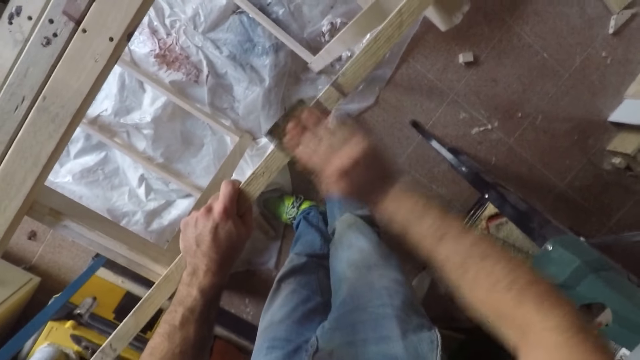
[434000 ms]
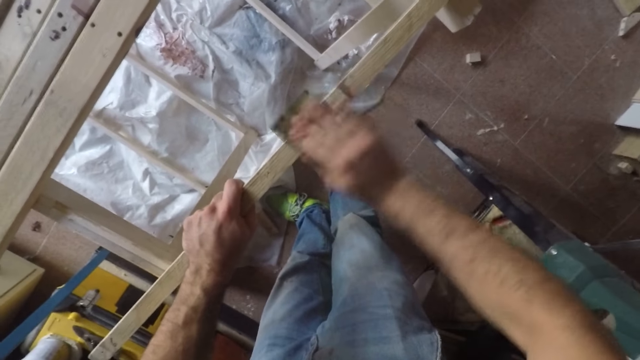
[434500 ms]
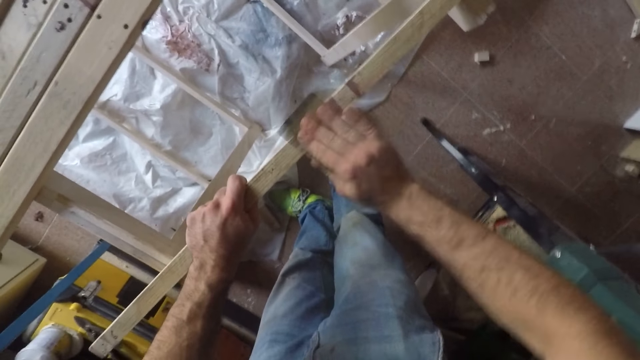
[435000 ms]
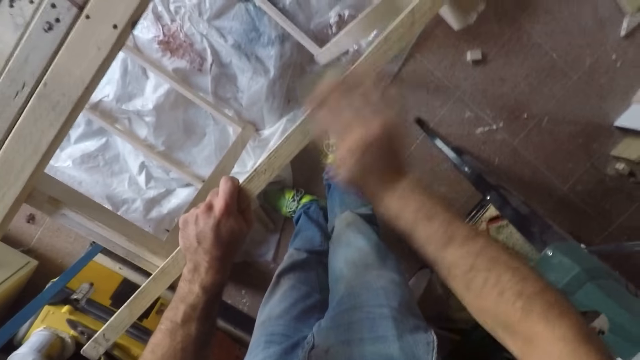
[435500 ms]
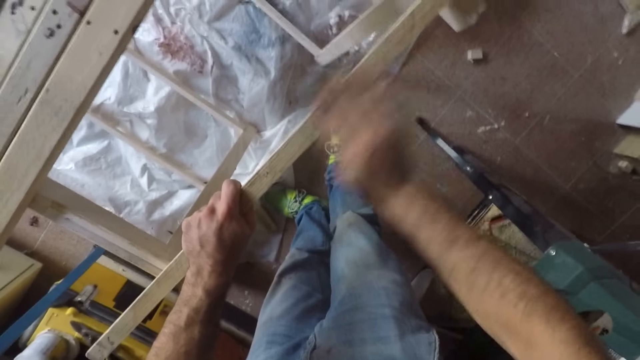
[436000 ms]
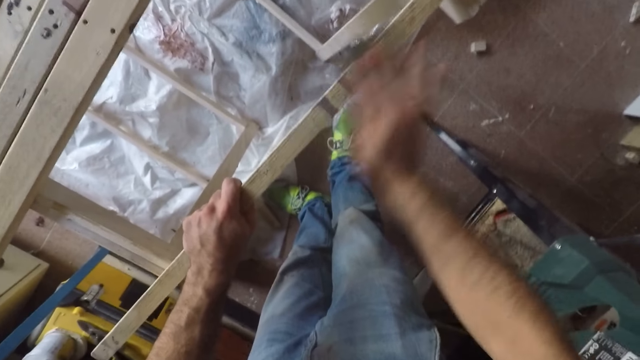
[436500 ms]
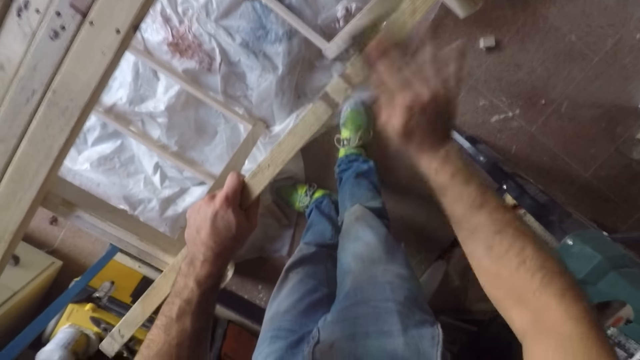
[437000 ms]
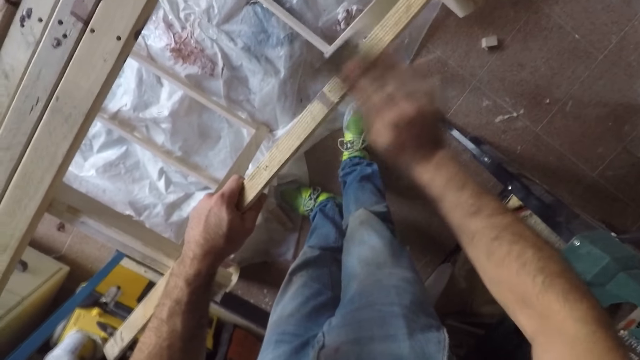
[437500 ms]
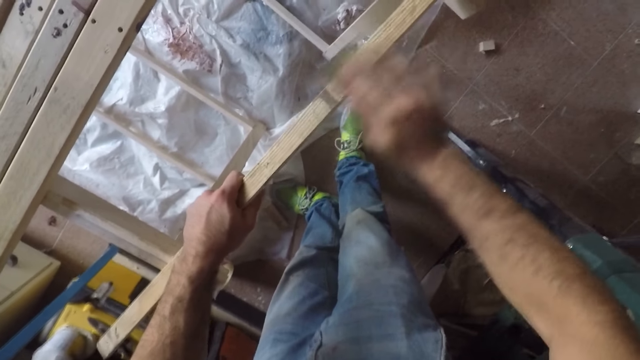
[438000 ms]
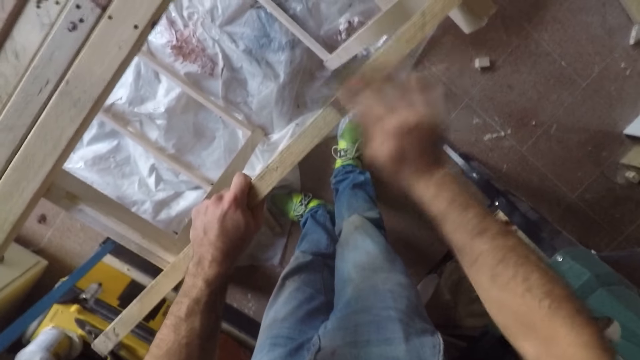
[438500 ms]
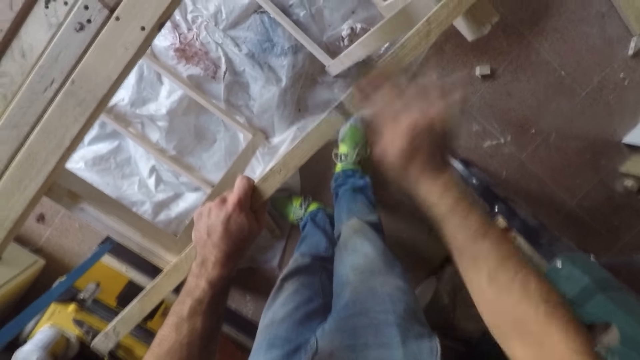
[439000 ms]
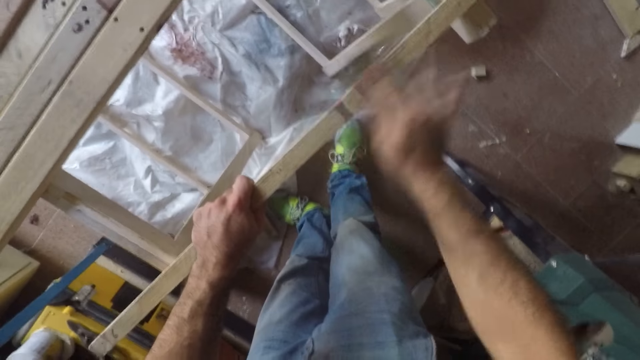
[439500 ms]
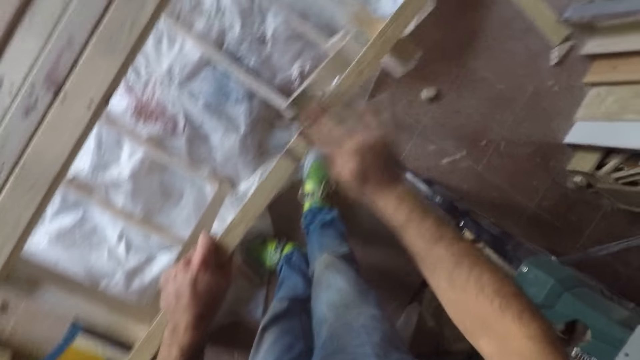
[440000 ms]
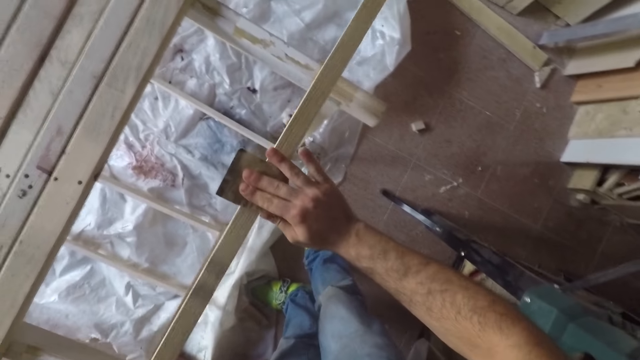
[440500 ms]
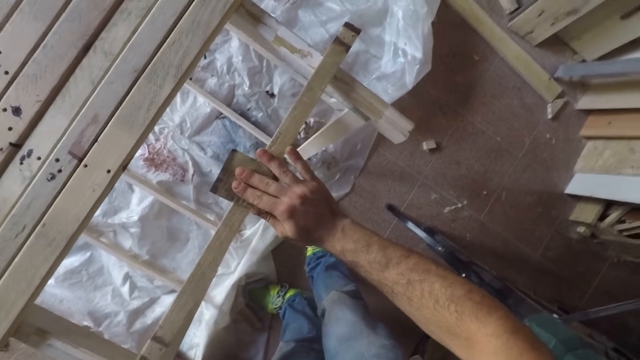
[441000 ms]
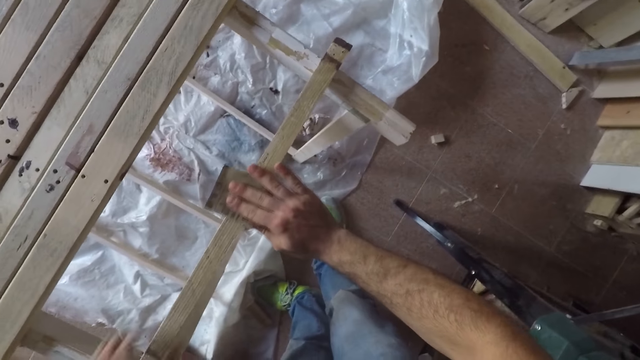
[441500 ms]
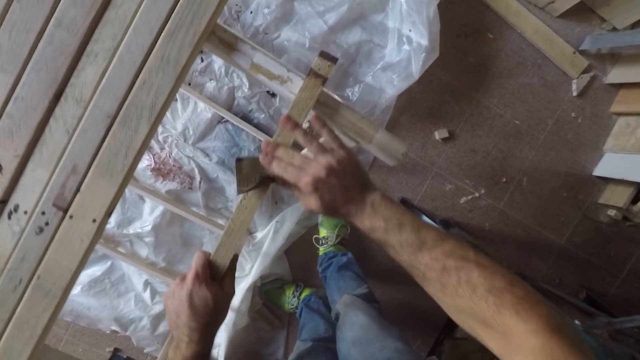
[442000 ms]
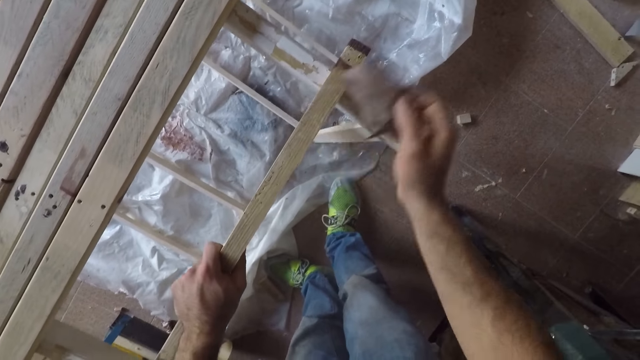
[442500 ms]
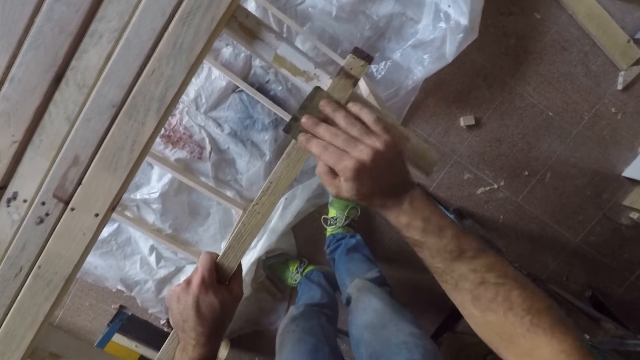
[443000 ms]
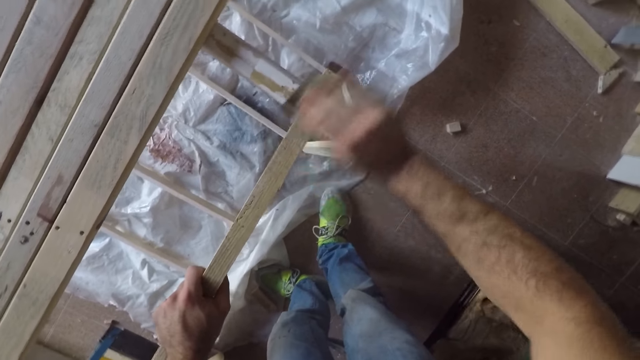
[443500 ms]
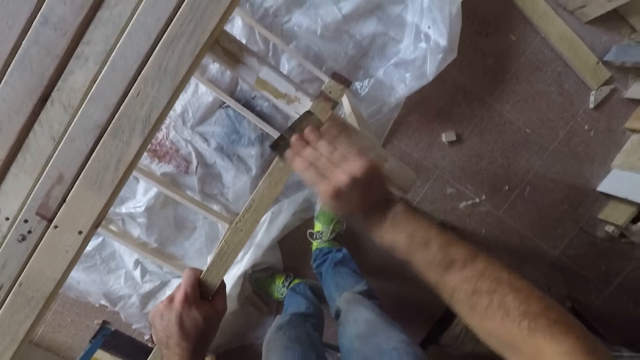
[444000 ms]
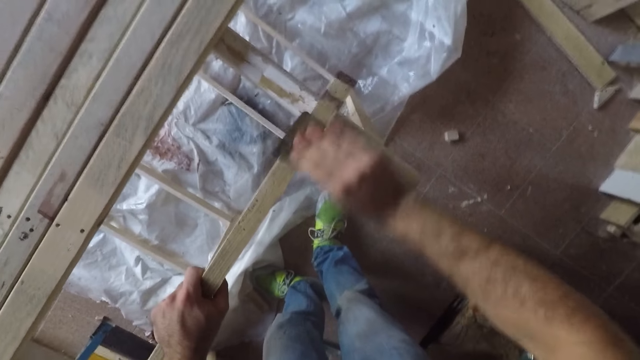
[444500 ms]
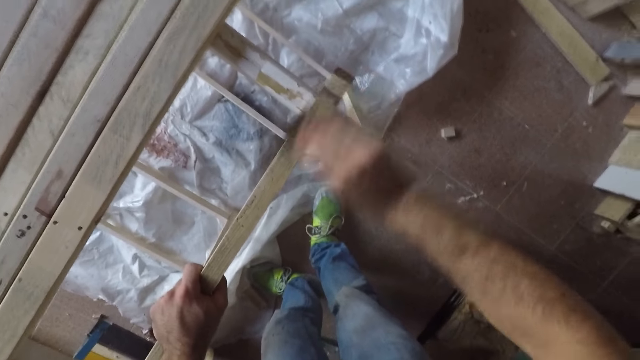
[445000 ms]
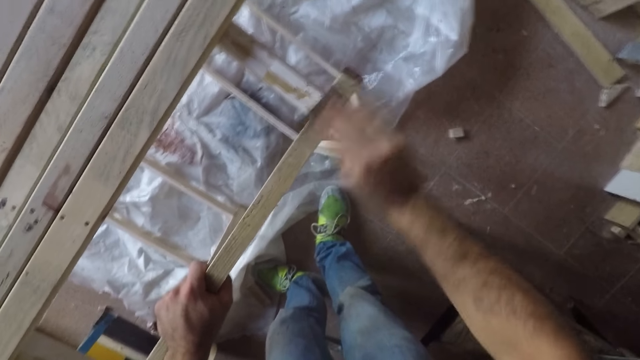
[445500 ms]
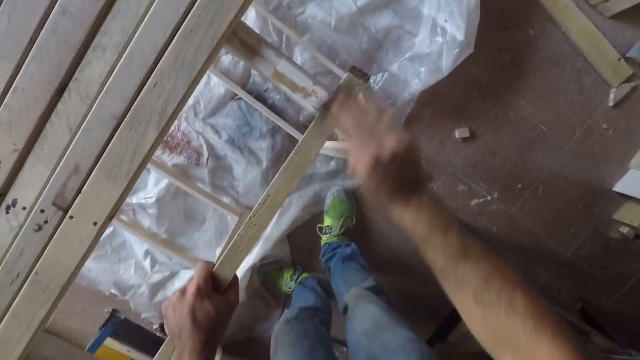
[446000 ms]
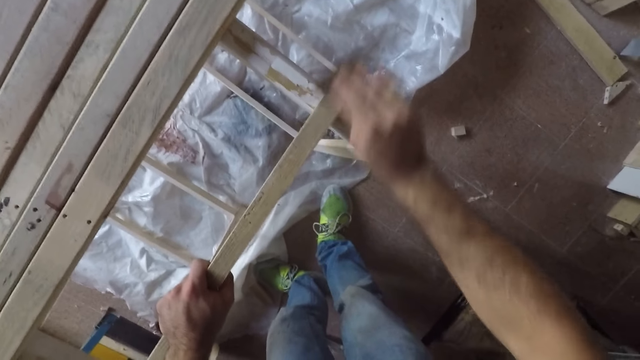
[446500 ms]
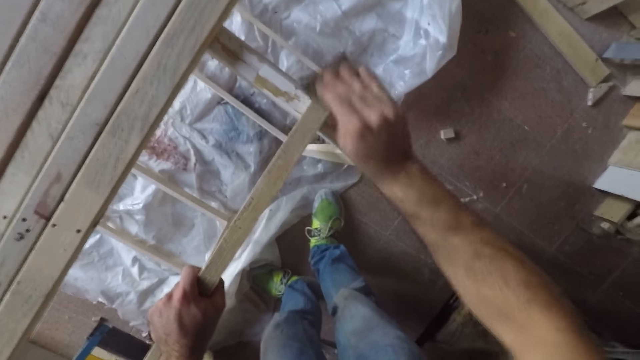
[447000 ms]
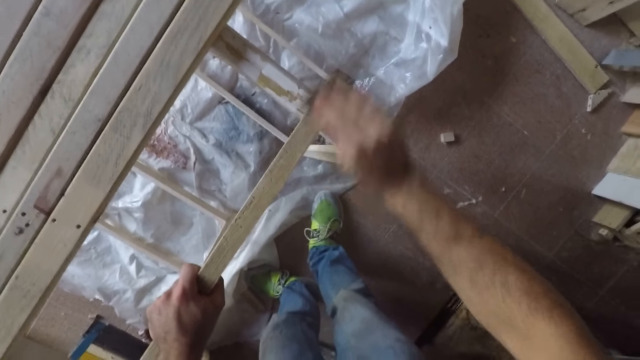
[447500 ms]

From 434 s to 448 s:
The camera wearer lifts up the wood. He moves the long wooden stick to the left with his left hand. He places the wood on the table and pulls the wood backwards. He moves his hand forward, holds the wood and raises his hand. He places the sandpaper on the wood. He files the long wooden stick with the sandpaper.

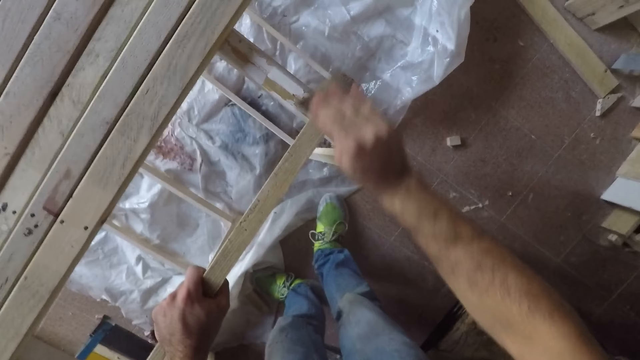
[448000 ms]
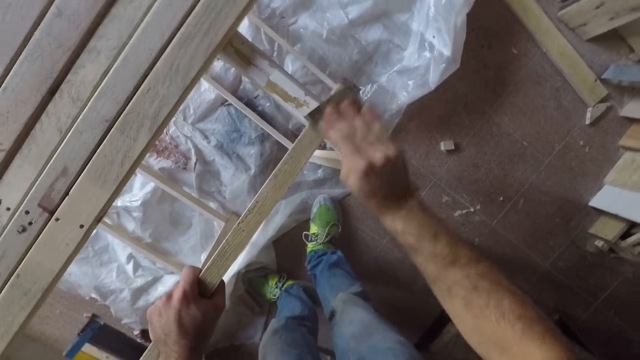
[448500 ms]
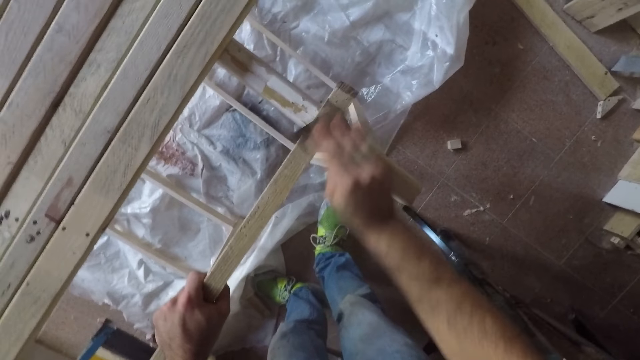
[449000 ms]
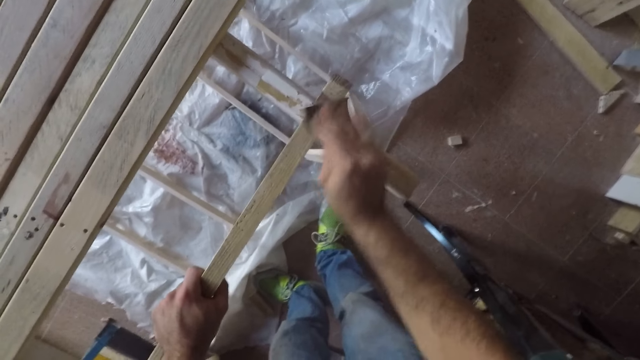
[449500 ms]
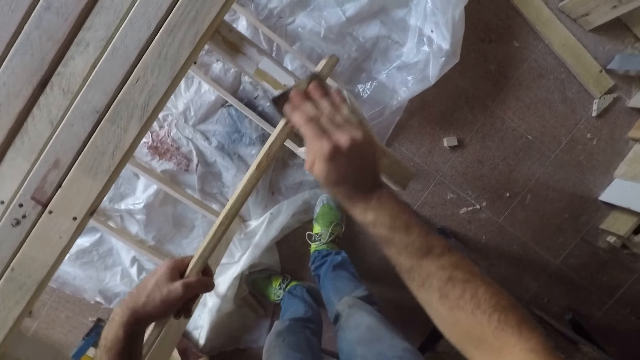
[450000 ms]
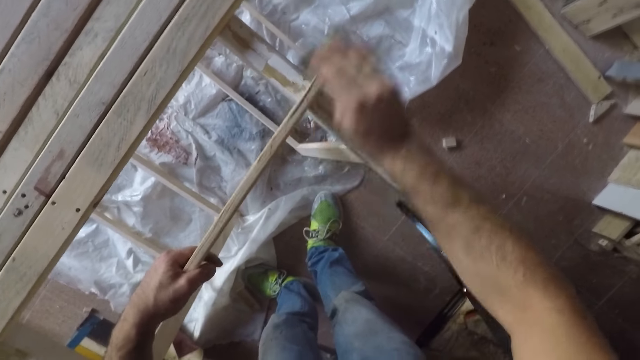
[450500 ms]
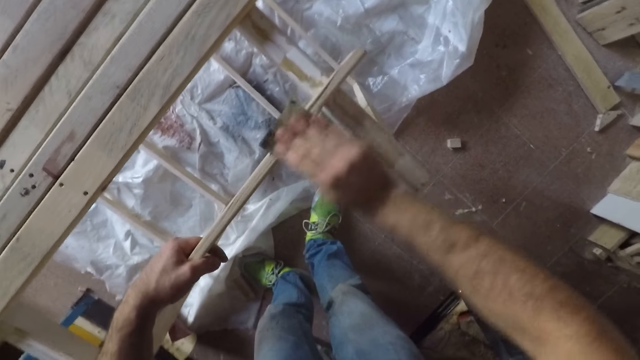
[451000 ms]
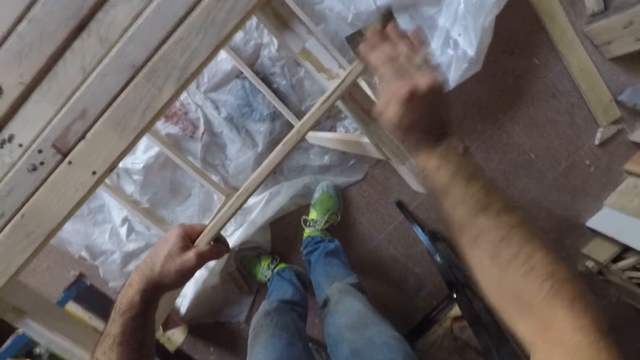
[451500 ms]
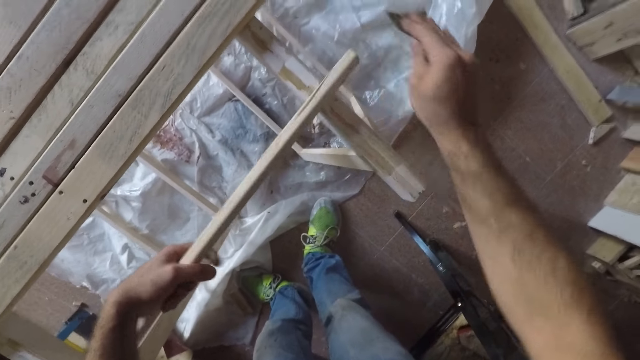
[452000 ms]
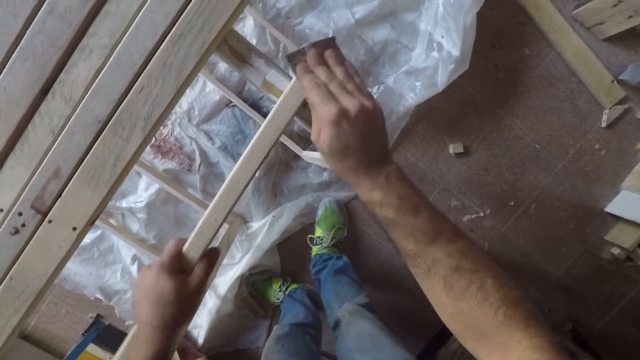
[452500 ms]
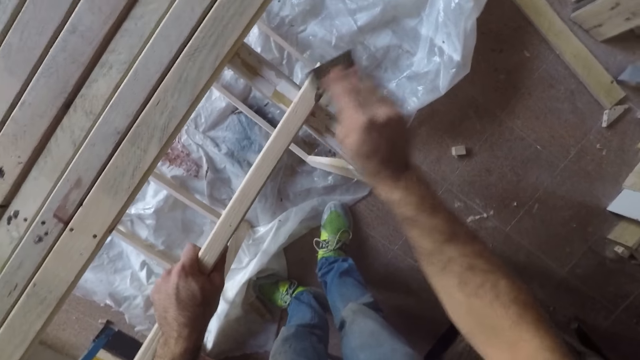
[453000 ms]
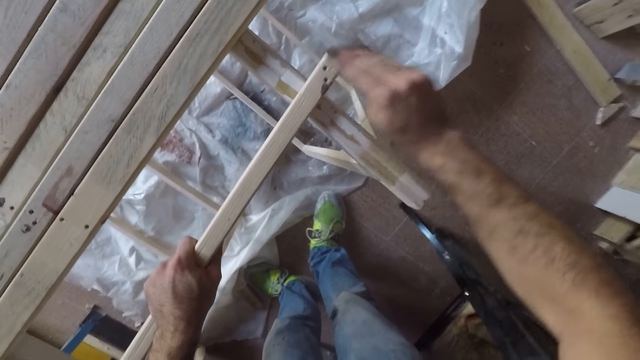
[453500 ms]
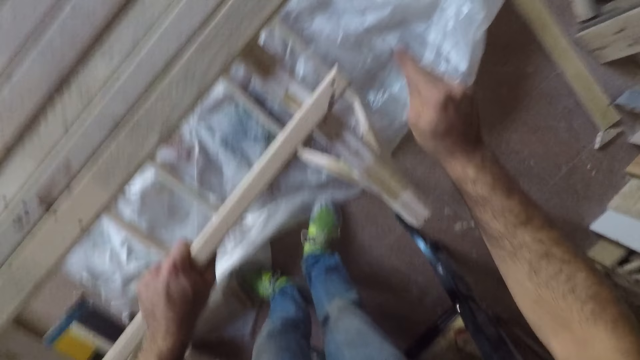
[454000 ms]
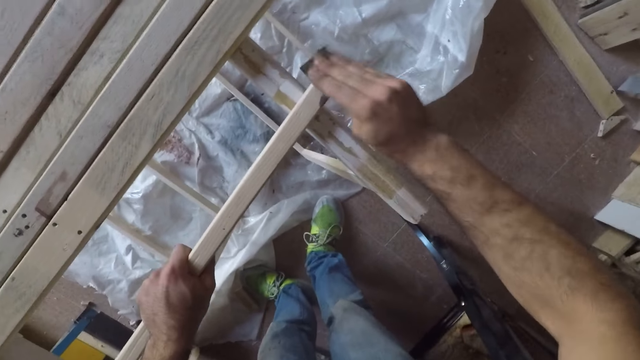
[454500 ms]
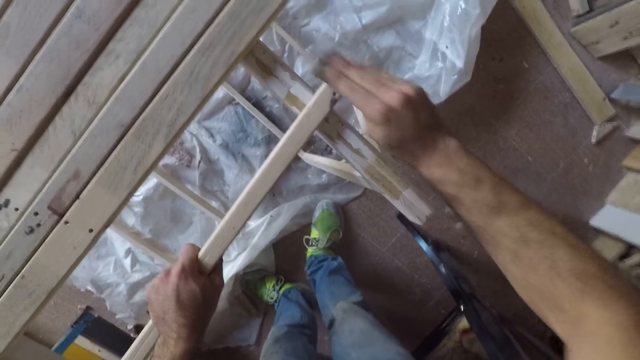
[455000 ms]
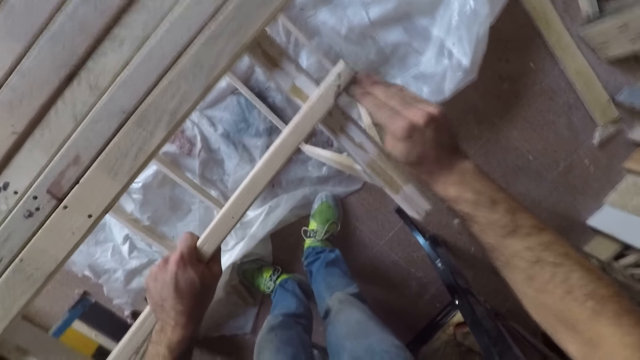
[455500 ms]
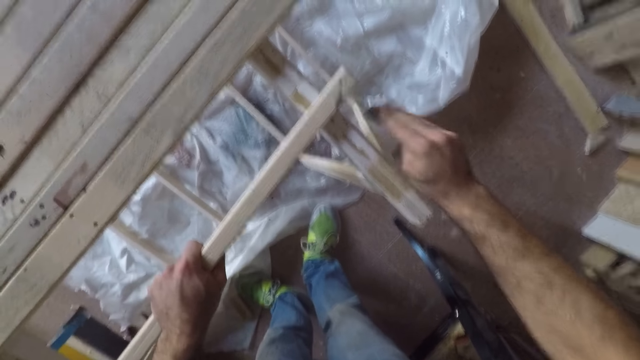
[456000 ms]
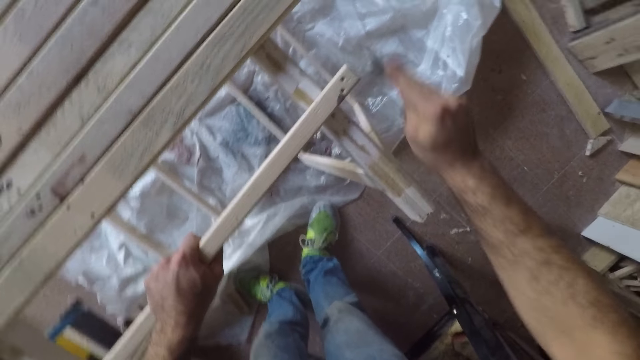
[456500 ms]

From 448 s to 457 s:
The camera wearer turns the long wooden stick to the side. They smoothen the wood. They turn the long wooden stick to the front and smoothen the wood.
